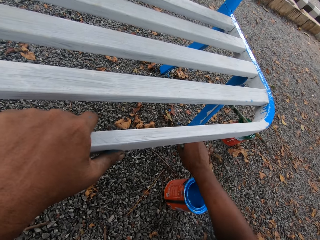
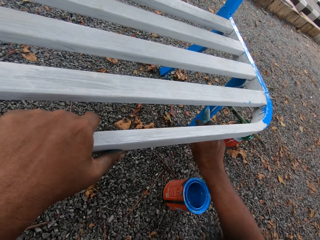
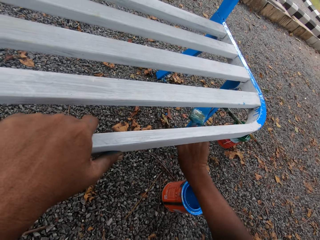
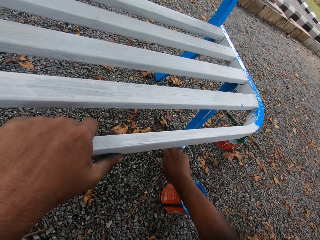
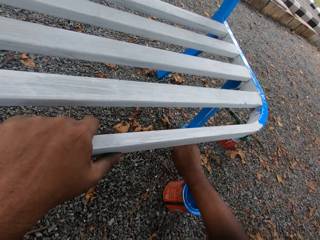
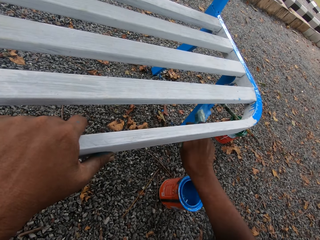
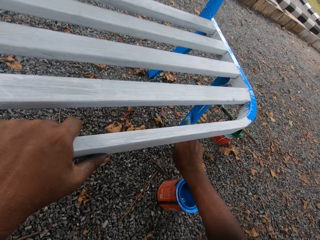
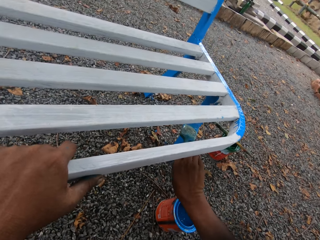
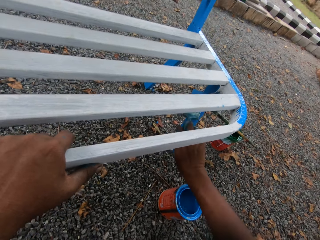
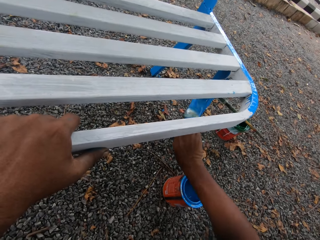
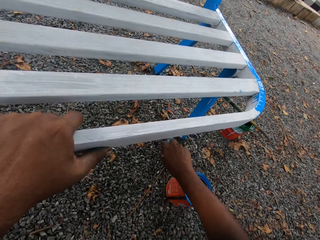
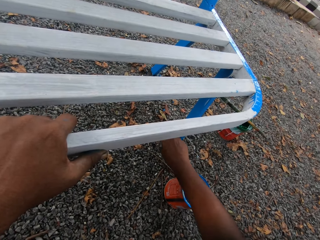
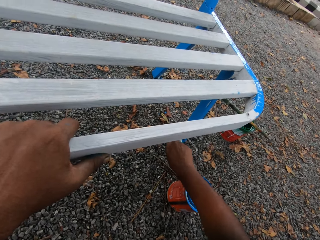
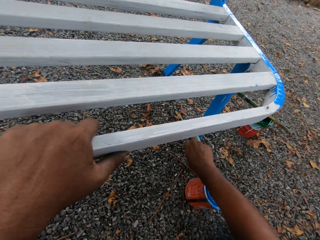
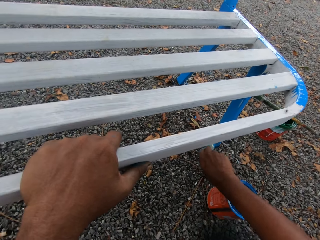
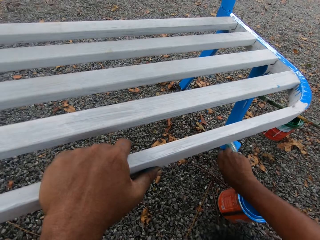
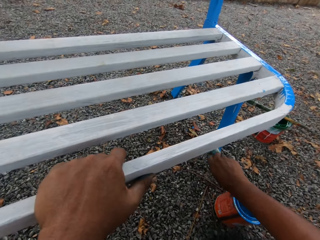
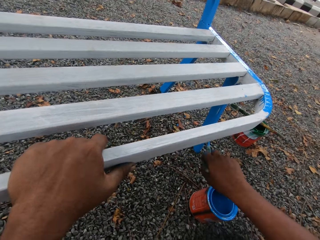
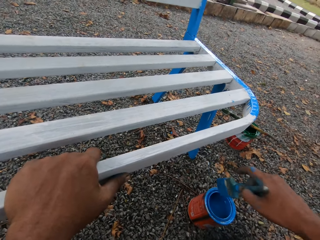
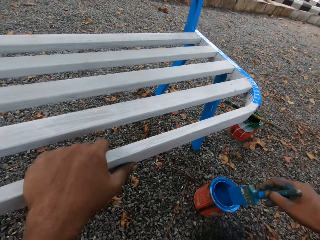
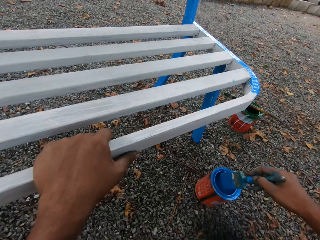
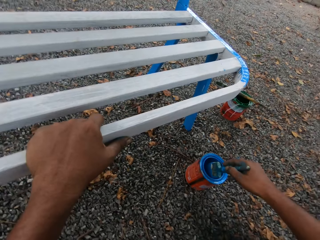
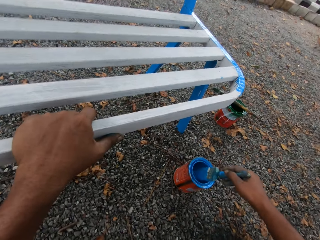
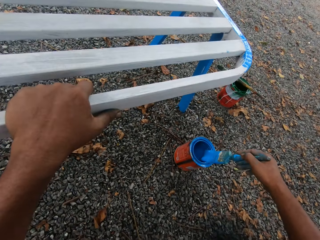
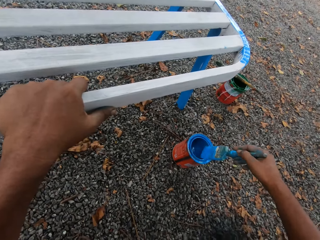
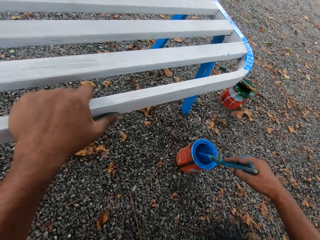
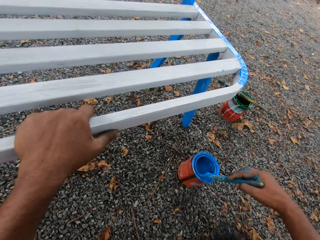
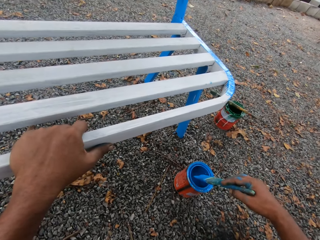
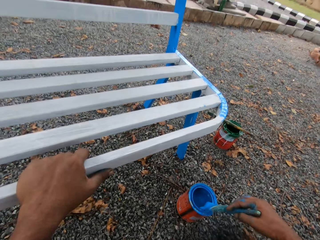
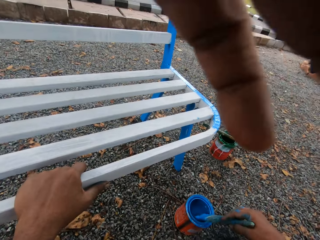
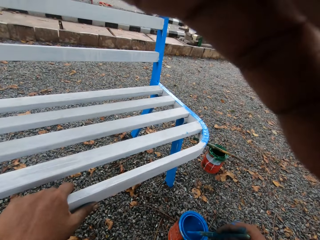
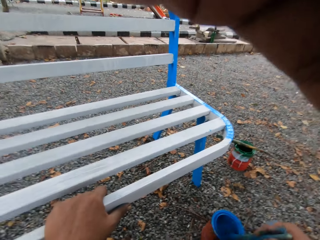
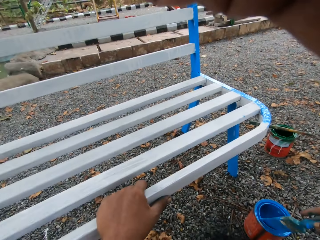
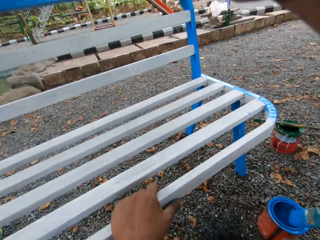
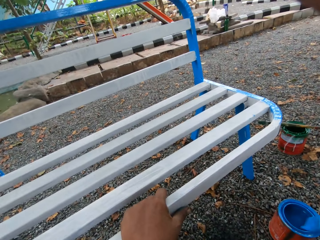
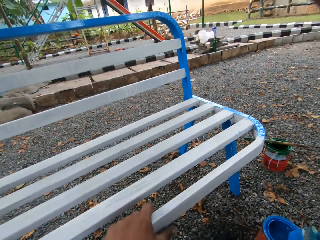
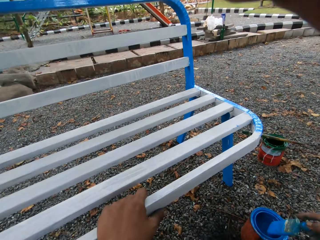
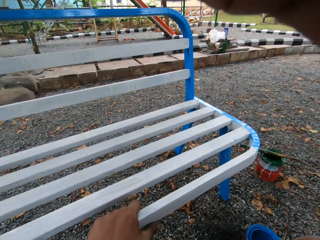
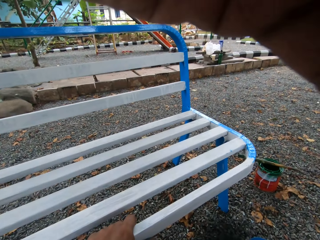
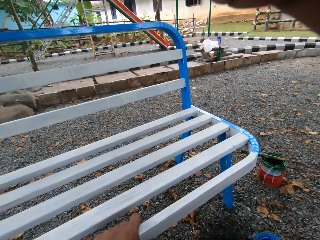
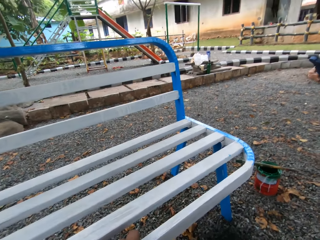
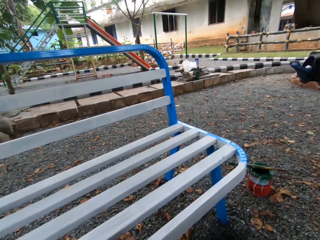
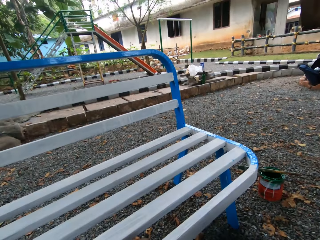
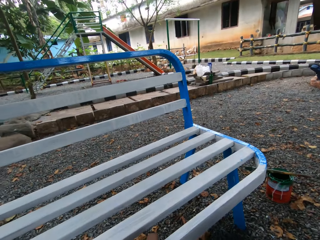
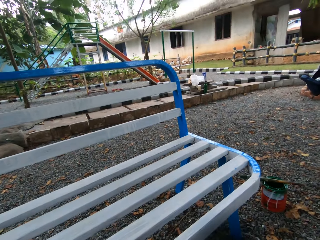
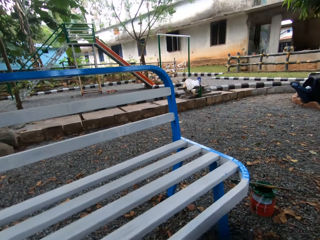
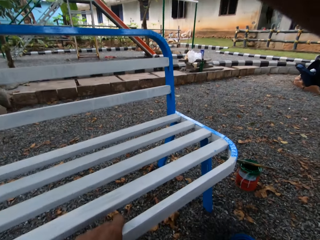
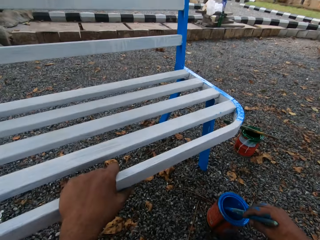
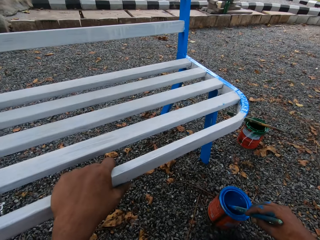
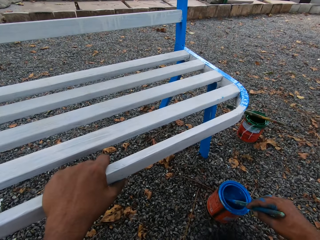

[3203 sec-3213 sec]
The camera wearer scoops paint with the paint brush from the paint container. They put the paint brush in the painting can.

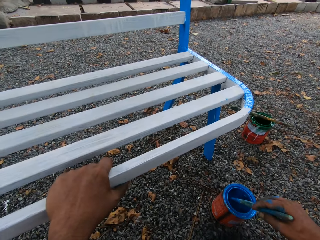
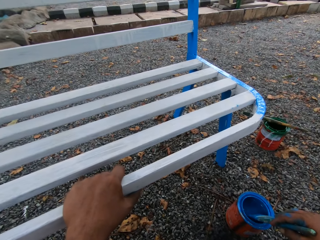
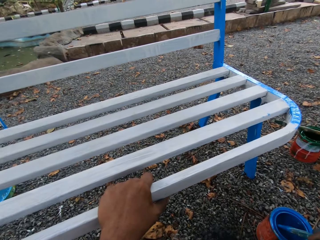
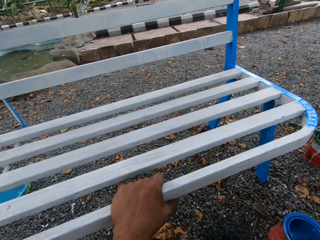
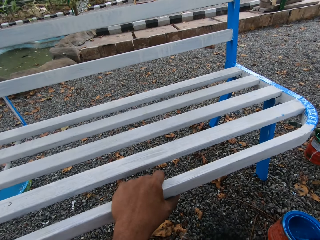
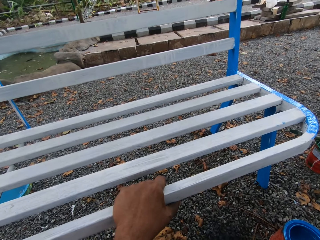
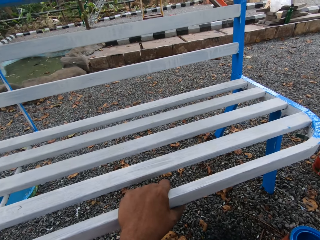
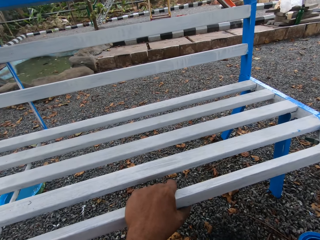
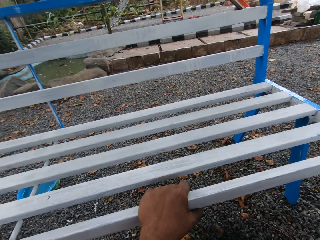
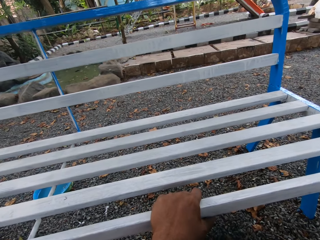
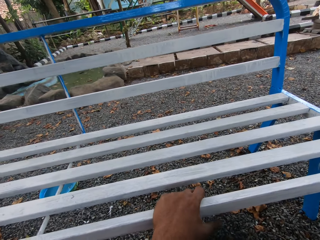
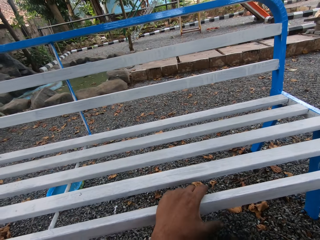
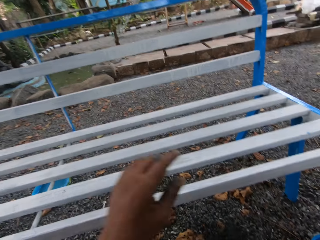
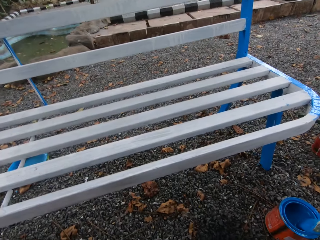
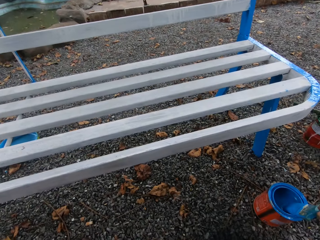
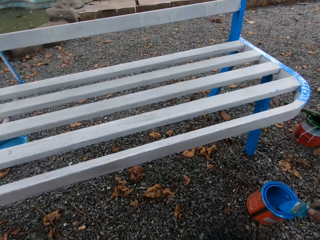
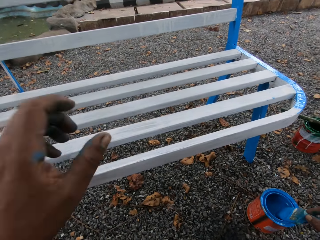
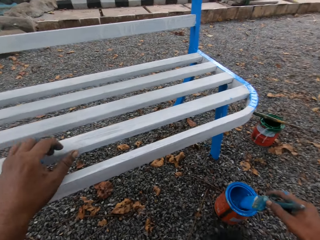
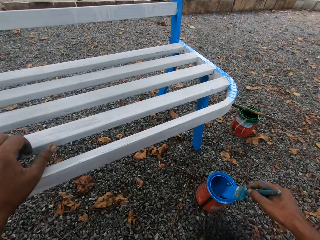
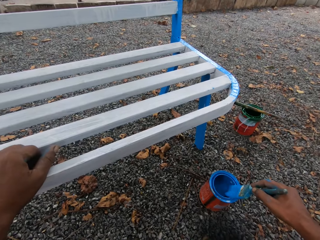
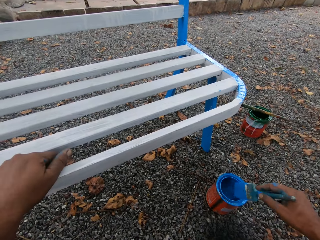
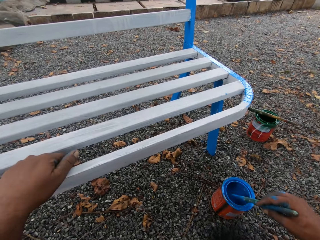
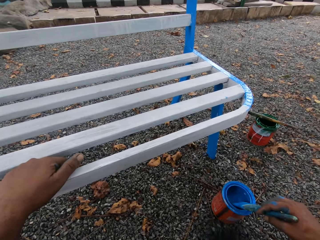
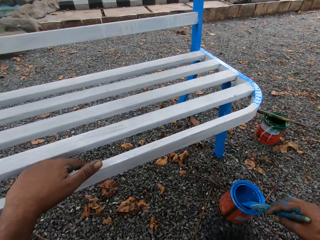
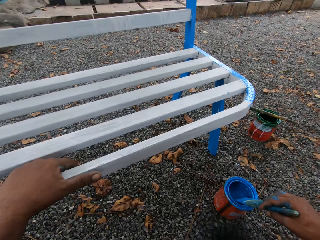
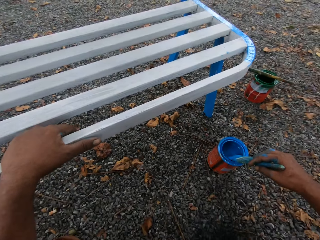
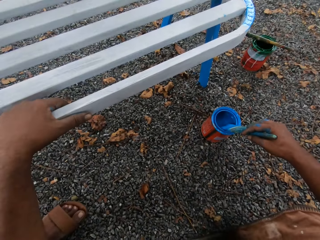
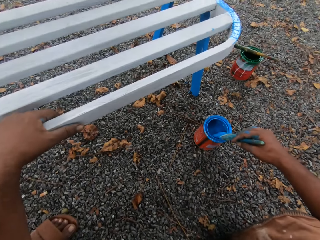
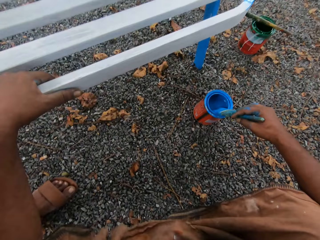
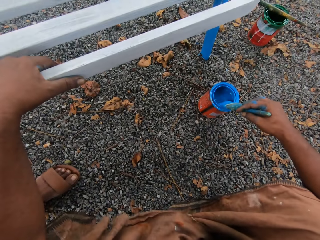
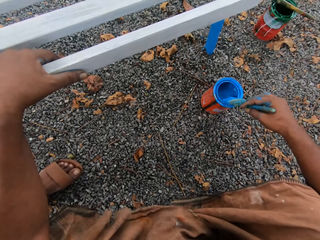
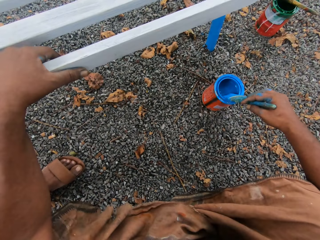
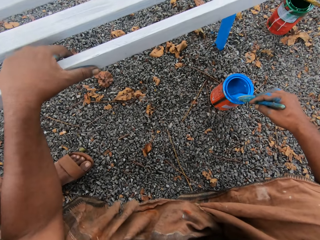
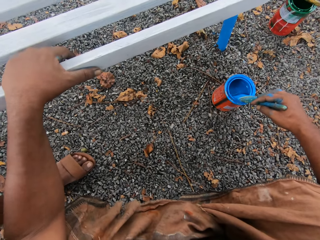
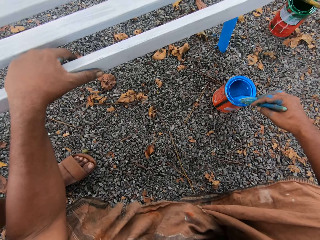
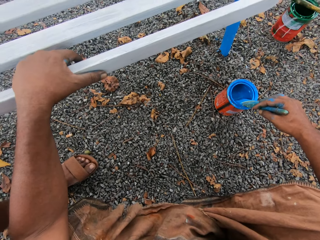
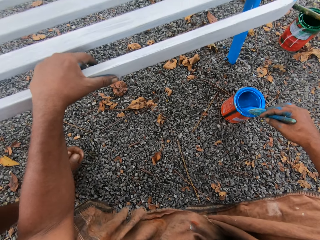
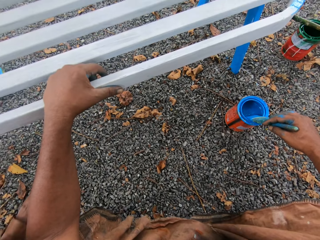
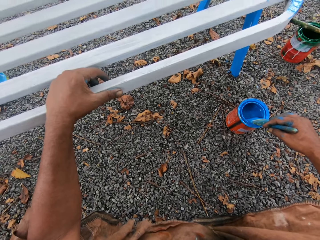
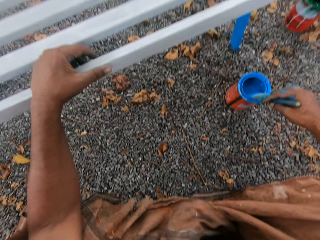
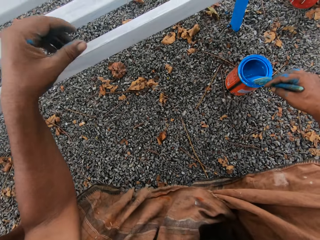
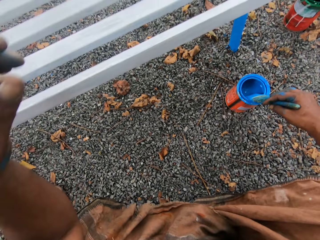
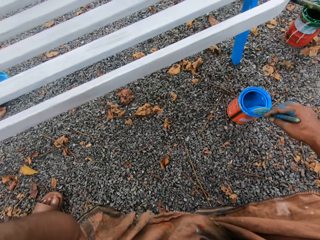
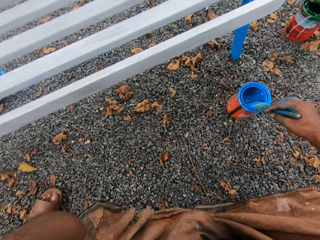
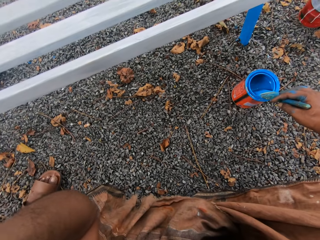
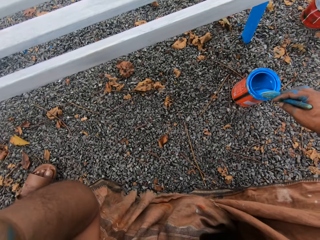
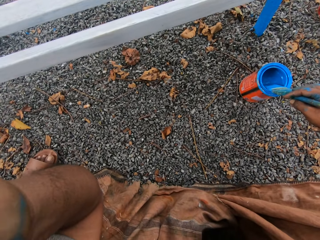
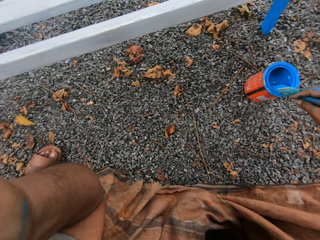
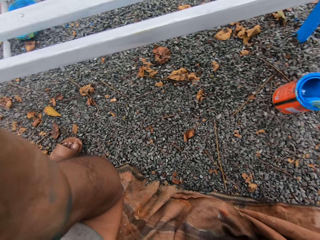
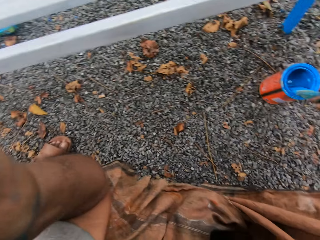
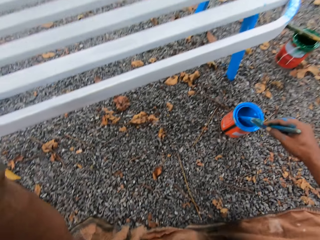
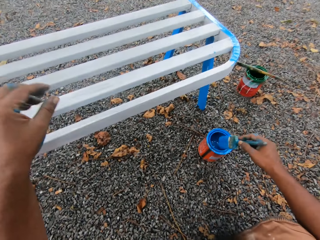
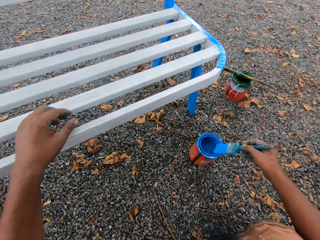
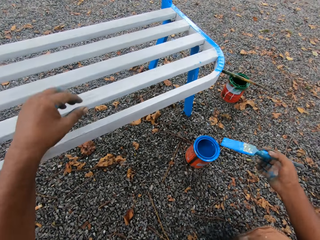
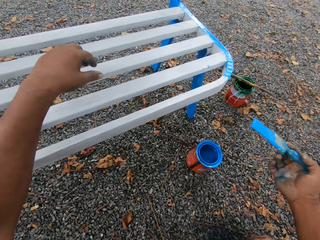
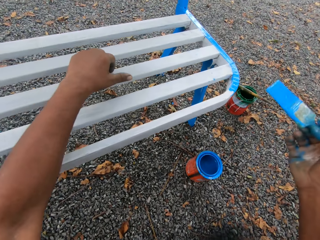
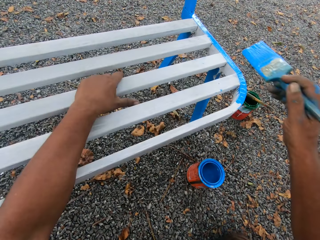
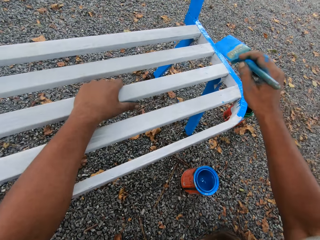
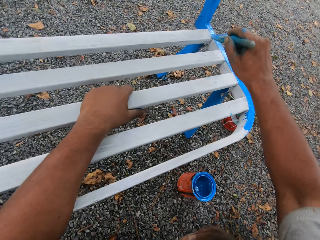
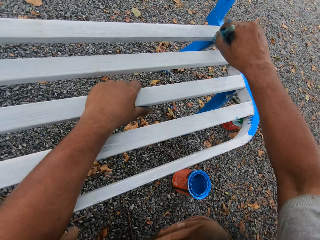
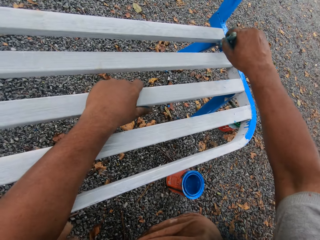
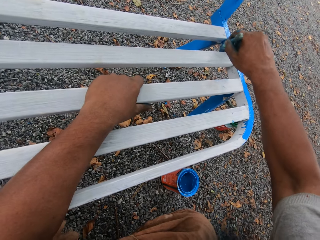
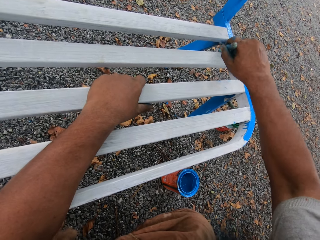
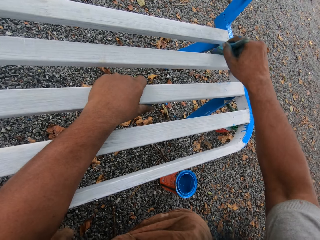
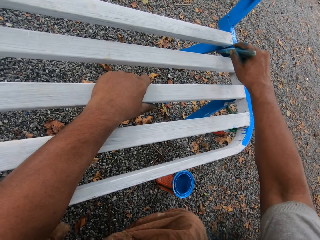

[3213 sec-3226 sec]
The camera wearer moves the left hand from the chair. He places his left hand on the metal chair. He moves the left hand from the chair. He places his left hand on the metal chair. He paints the metal chair with the paint brush.
